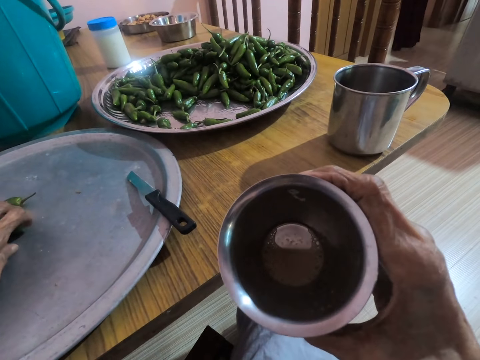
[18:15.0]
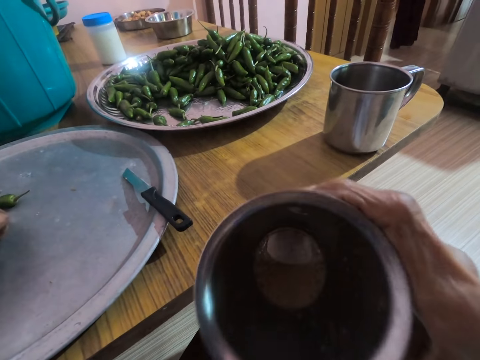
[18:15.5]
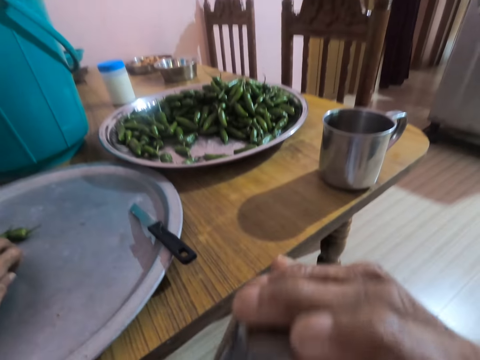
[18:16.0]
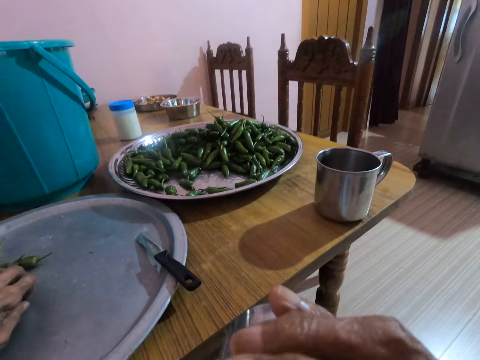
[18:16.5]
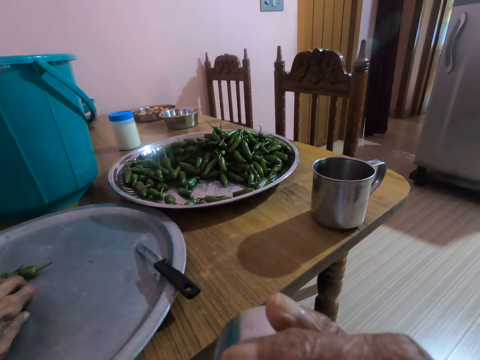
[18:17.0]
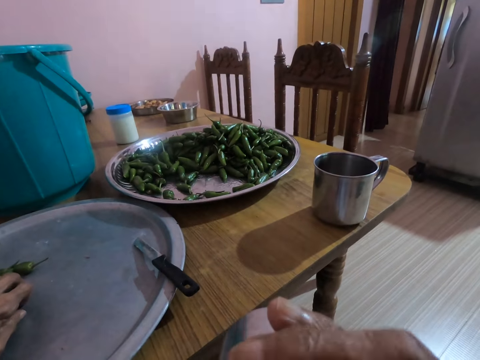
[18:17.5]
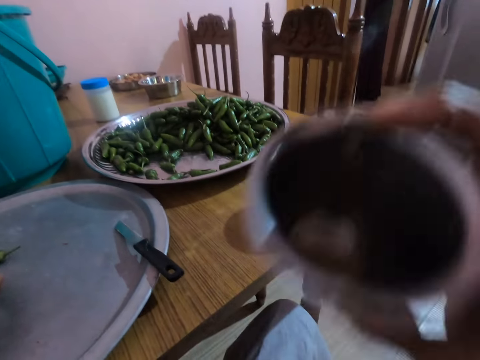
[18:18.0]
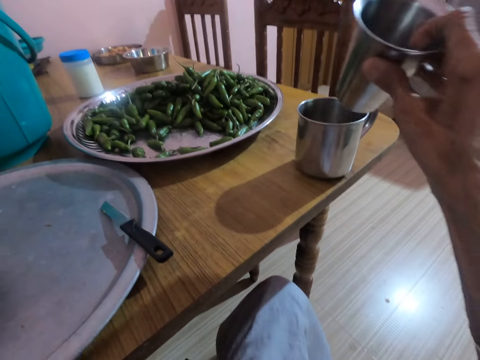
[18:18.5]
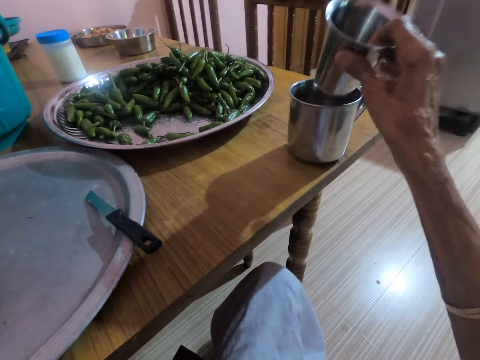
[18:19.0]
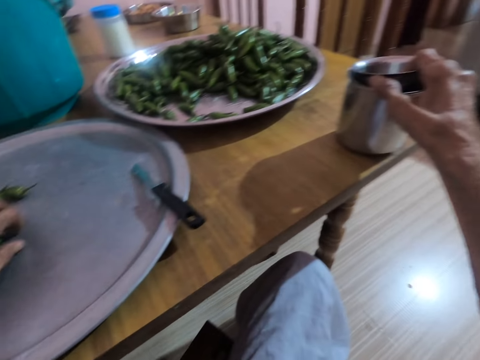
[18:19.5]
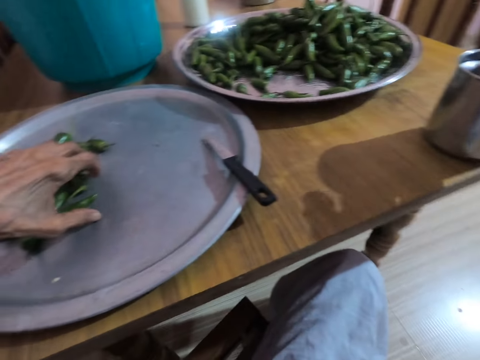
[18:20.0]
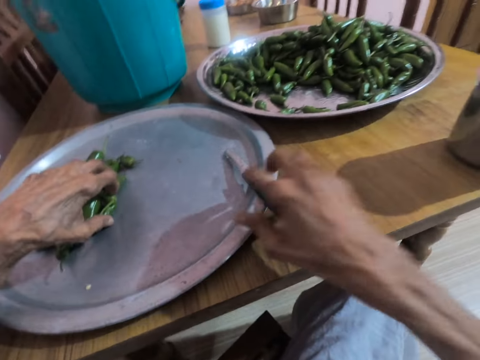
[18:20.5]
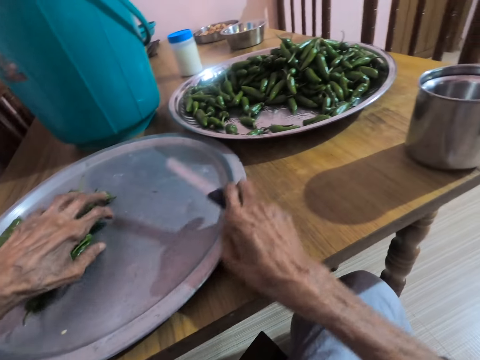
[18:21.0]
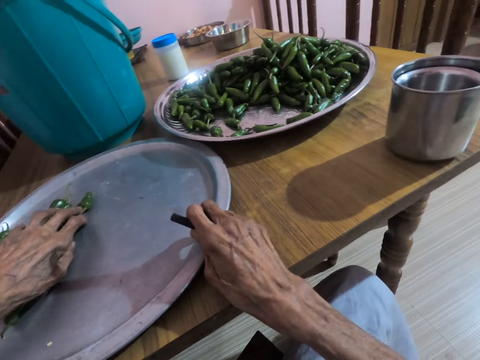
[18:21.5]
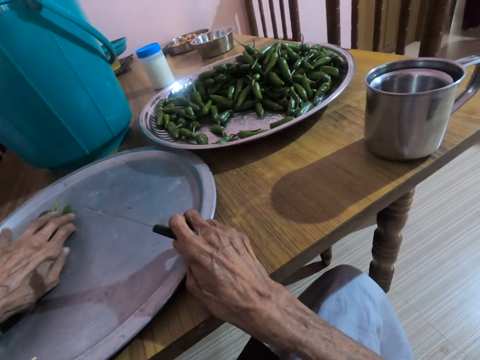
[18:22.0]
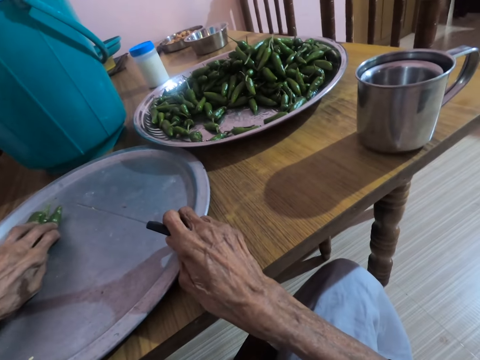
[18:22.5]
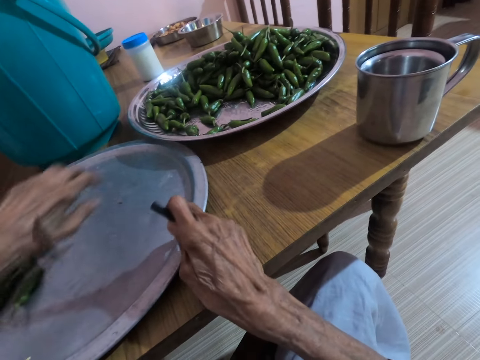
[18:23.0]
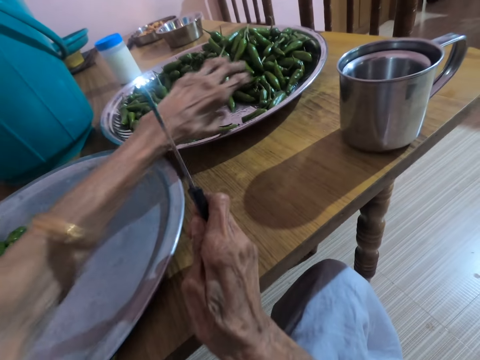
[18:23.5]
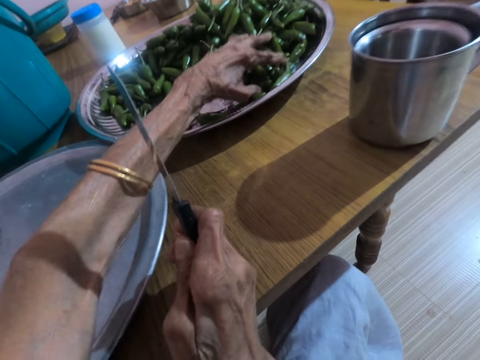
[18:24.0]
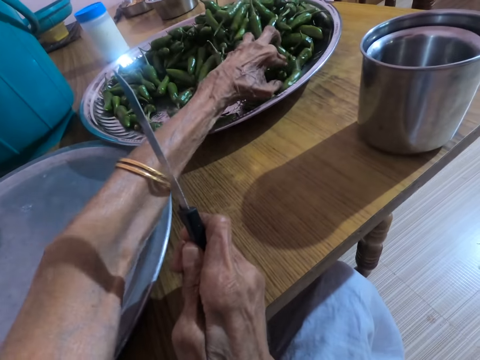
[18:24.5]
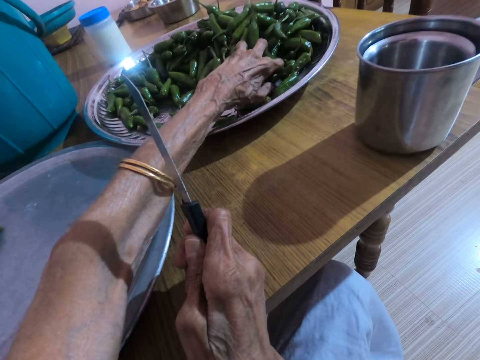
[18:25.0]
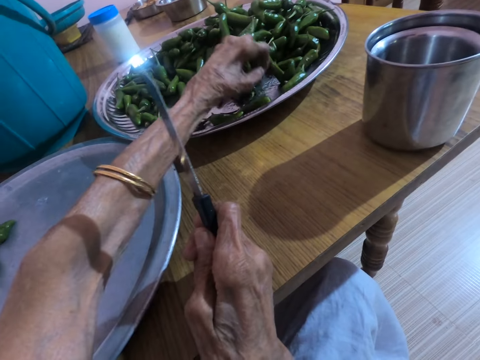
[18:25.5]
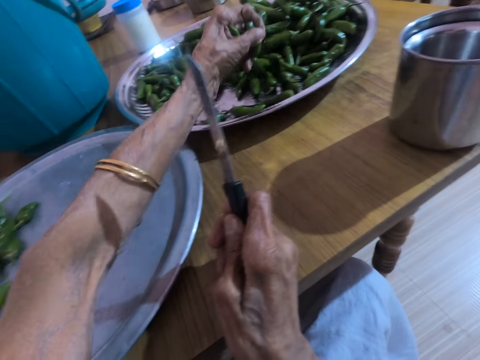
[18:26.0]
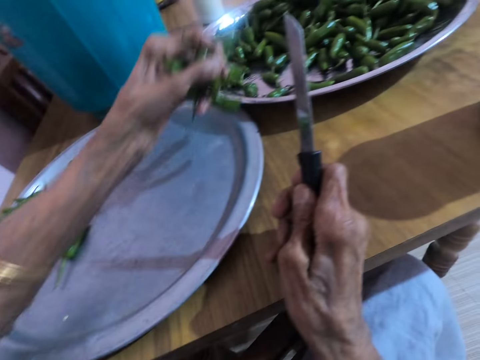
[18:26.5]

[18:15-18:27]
The camera wearer drinks water from the cup in her right hand. She places the cup in her right hand into the cup on the table. She picks a knife from the tray on the table with her right hand. She adjusts a handful of green peppers on the tray on the table with her left hand. She picks the handful of green peppers from the tray on the table with her left hand.

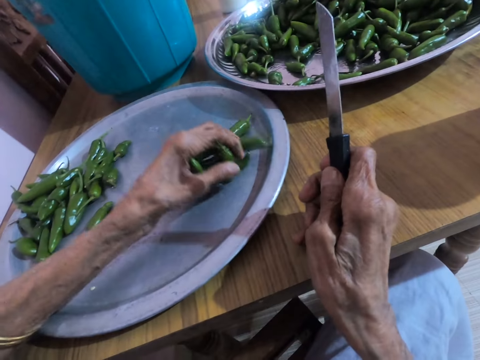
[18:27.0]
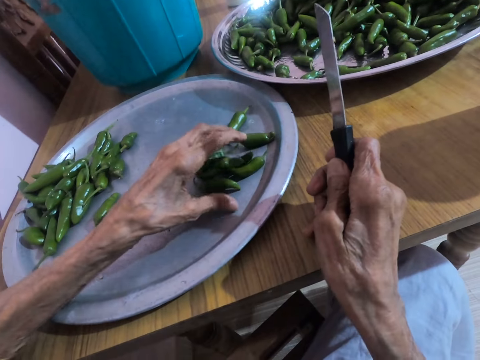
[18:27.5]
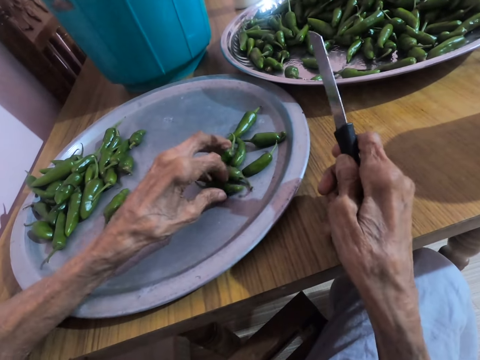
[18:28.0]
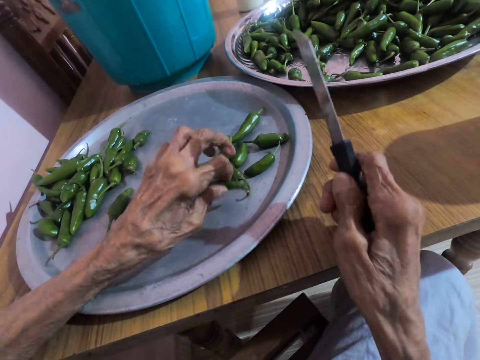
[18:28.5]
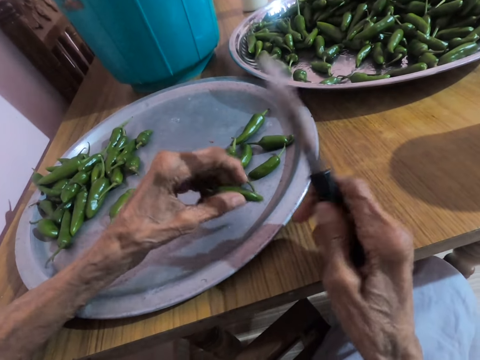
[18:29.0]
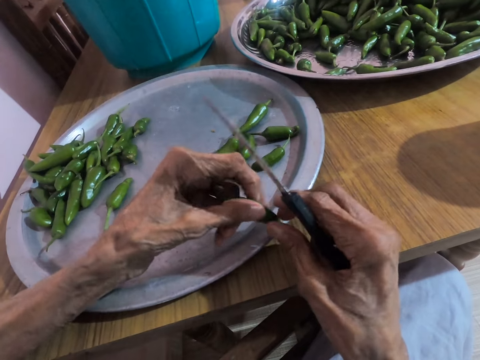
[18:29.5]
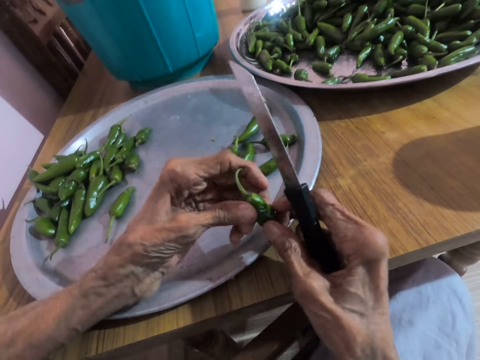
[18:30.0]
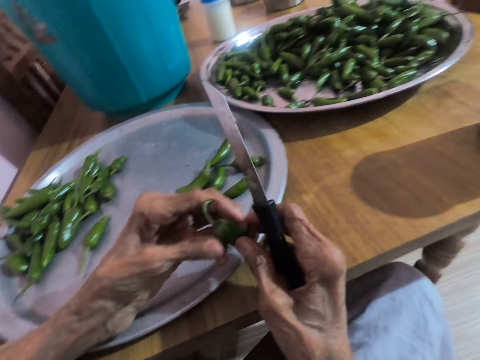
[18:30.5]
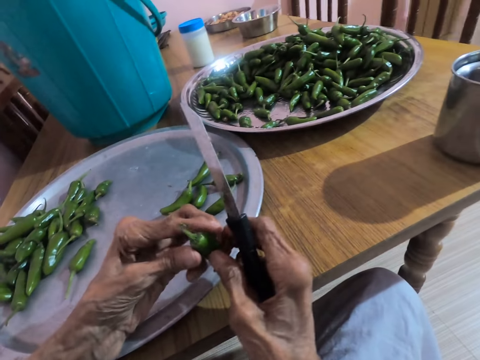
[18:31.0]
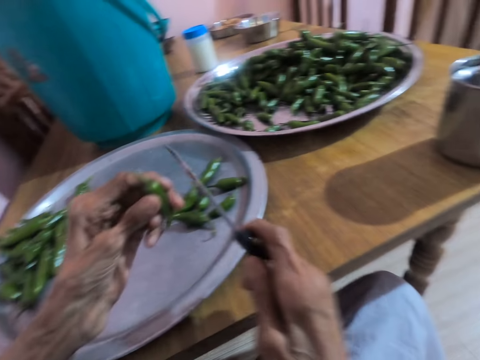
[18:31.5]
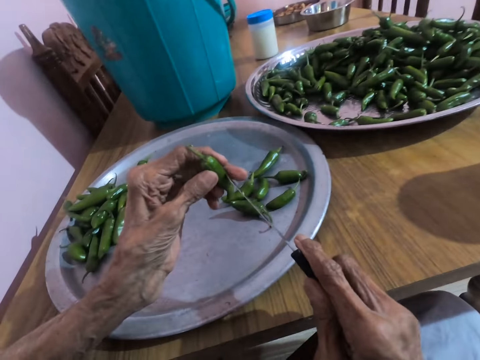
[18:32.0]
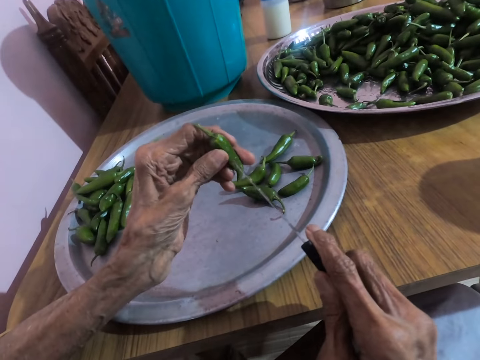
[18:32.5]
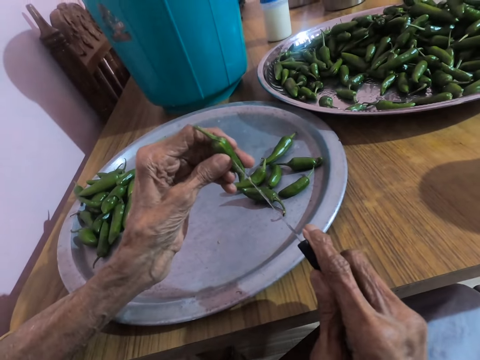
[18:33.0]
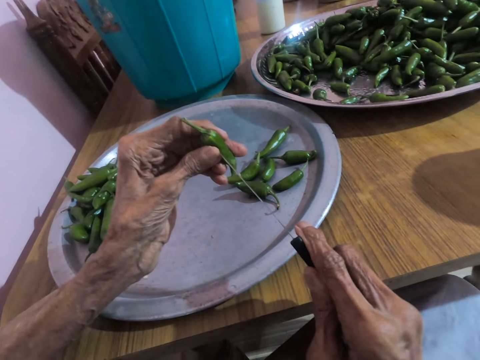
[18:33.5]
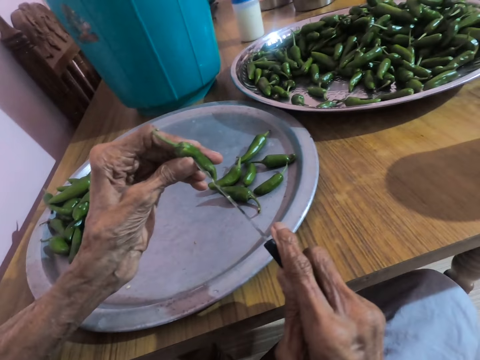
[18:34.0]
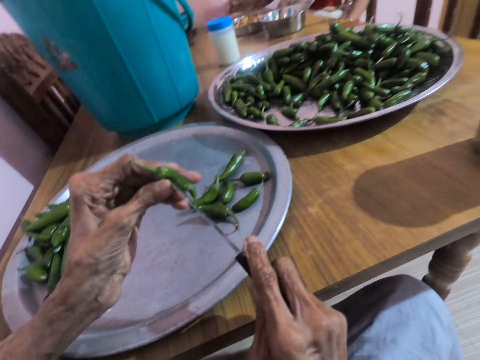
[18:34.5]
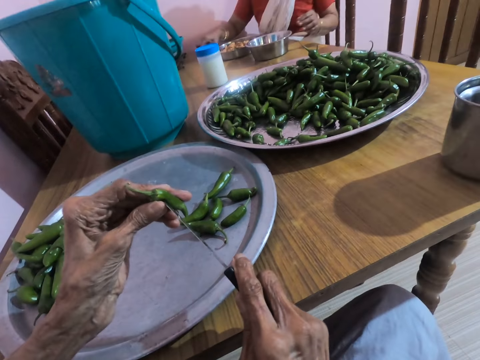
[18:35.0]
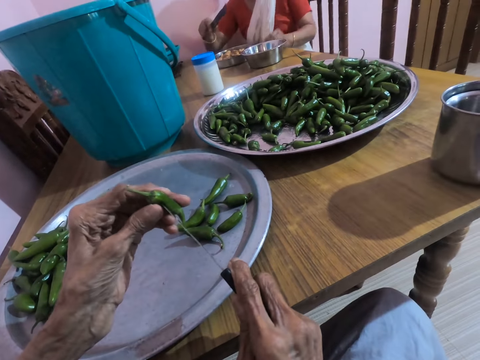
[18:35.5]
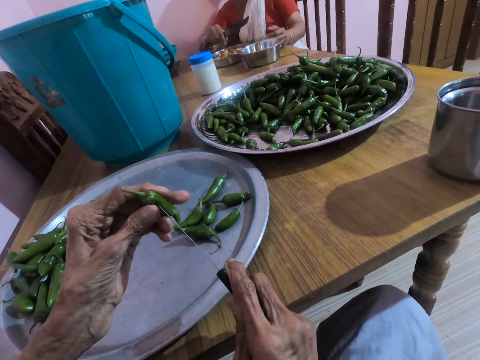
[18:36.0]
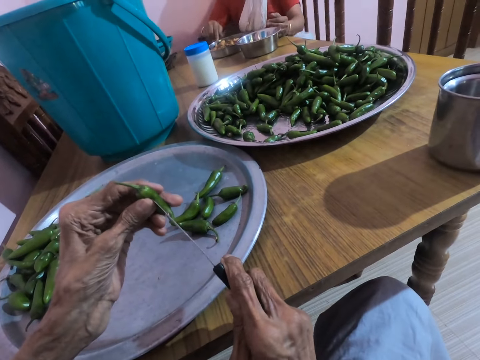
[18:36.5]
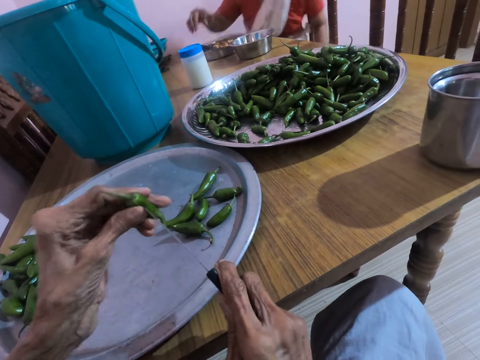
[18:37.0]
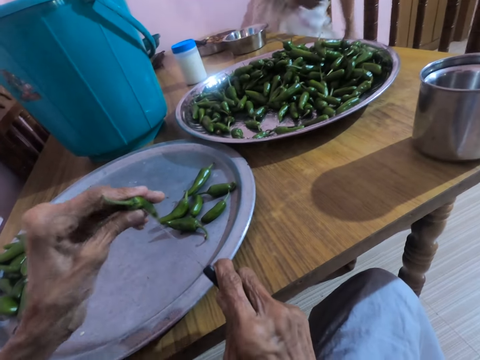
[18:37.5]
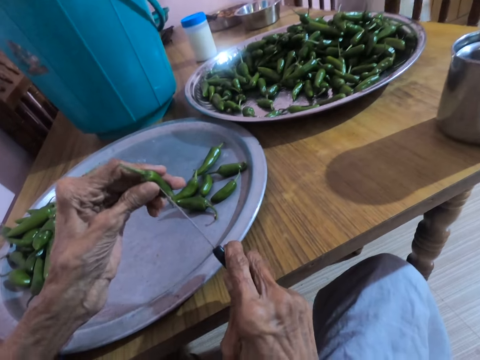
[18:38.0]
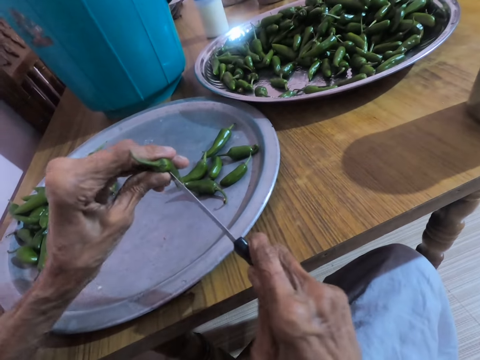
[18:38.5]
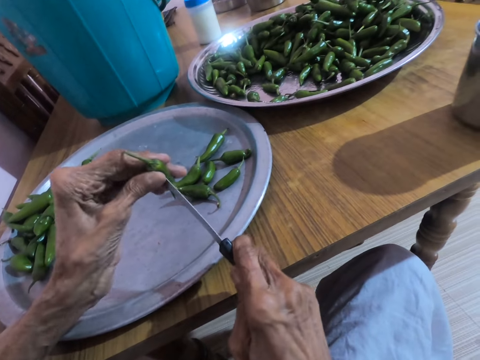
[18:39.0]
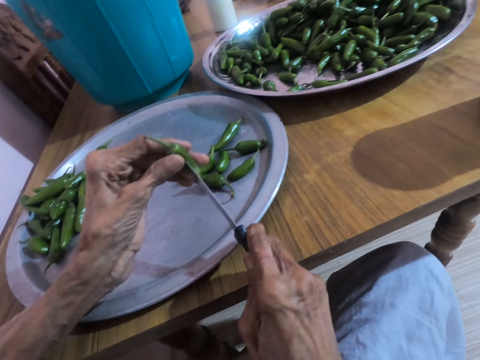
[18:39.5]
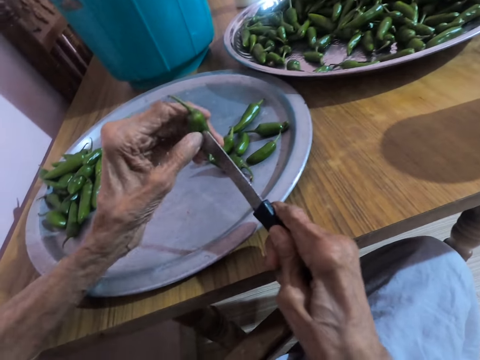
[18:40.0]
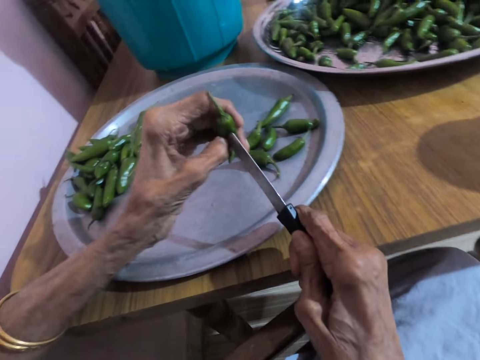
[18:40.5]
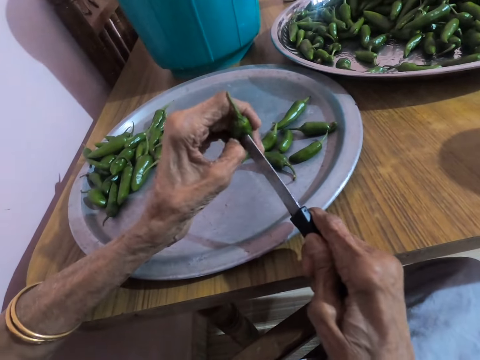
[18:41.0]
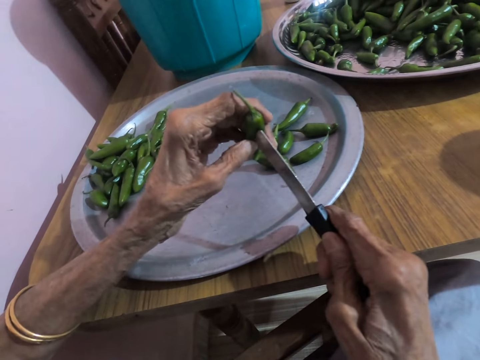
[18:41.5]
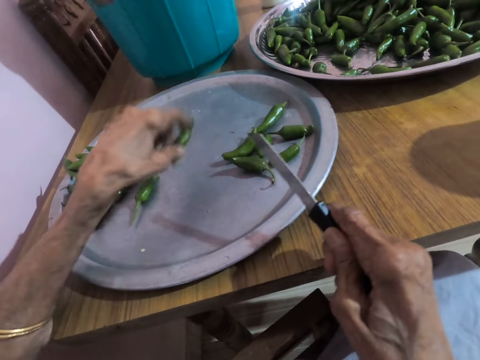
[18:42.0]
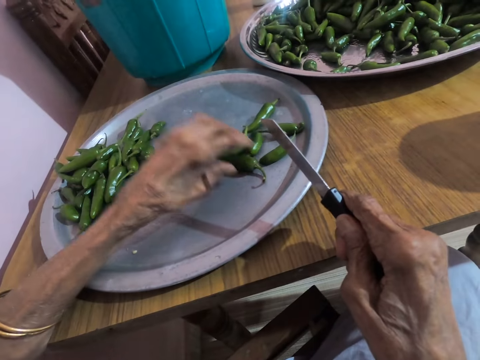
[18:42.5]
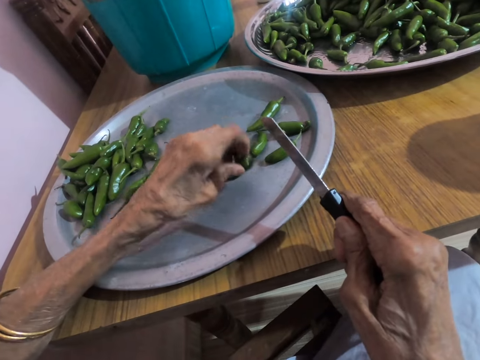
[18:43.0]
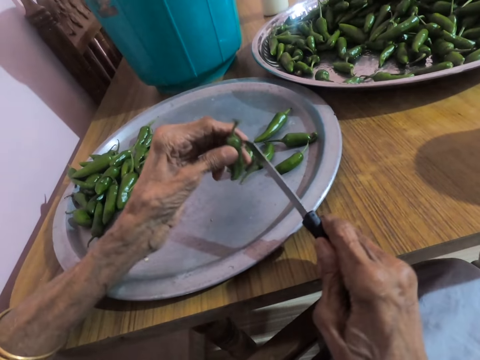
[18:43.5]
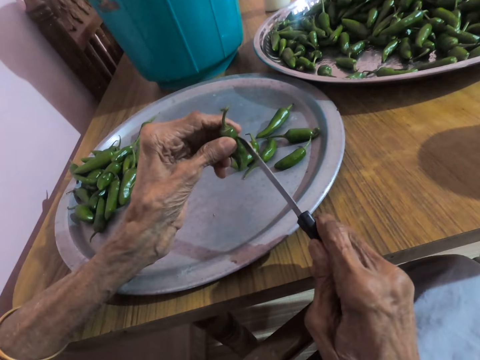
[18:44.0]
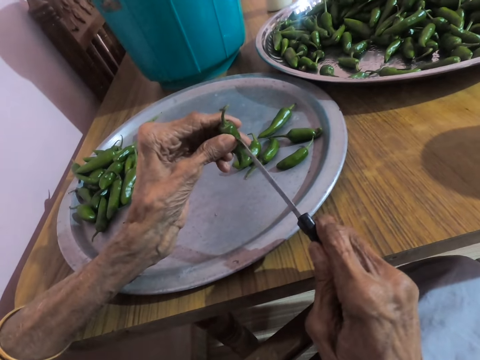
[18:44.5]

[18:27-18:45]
The camera wearer drops the green peppers in her left hand on the tray on the table. A woman interacts with the camera wearer. The camera wearer picks the green pepper from the tray on the table with her left hand. She holds the green pepper in both hands. She holds the green pepper in her left hand. She pierces the green pepper in her left hand with the knife in her right hand. The woman picks a knife from the table with her right hand. The woman drops the knife in her right hand on the table. The camera wearer drops the green pepper in her left hand on the tray. She picks the green pepper from the tray with her left hand. She pierces the green pepper in her left hand with the knife in her right hand.
